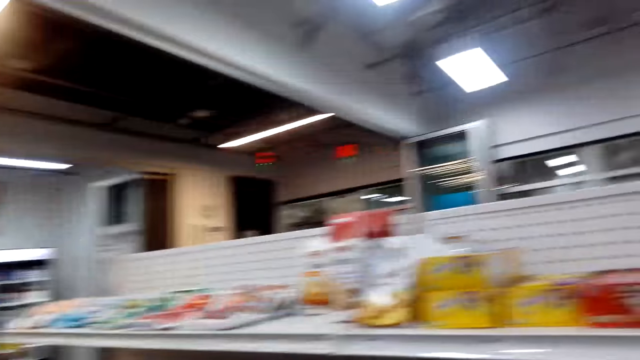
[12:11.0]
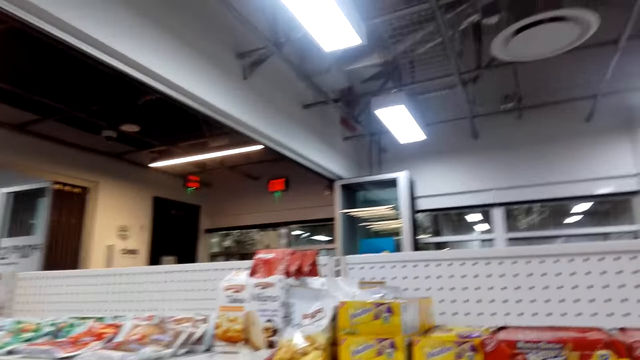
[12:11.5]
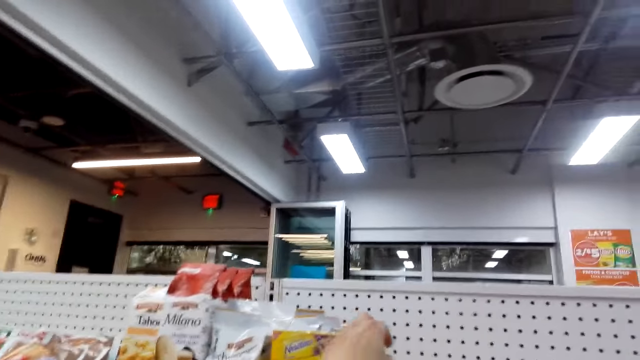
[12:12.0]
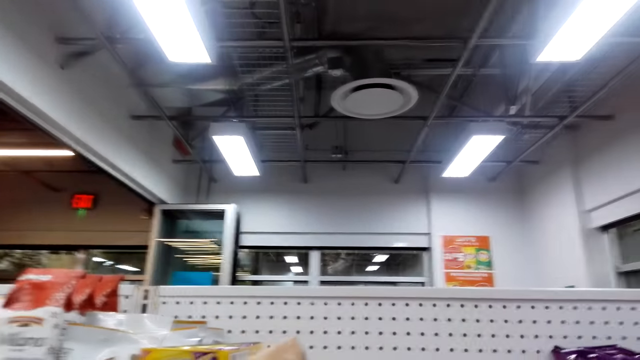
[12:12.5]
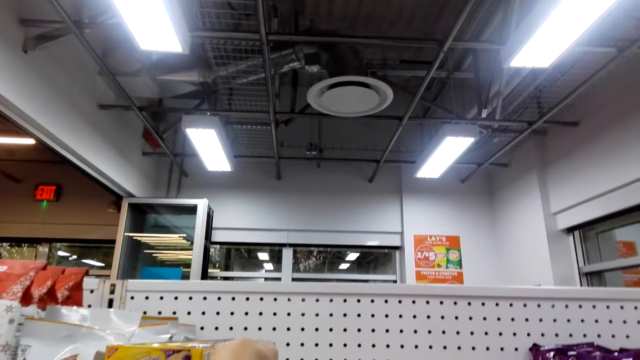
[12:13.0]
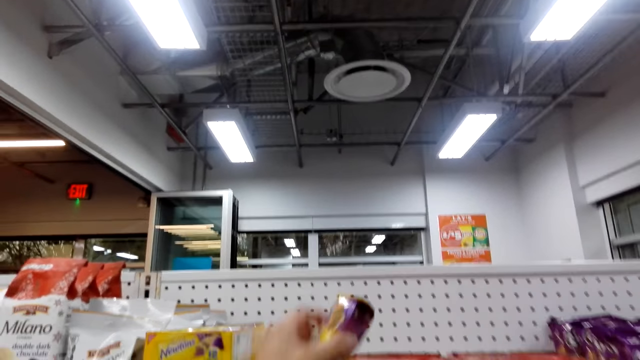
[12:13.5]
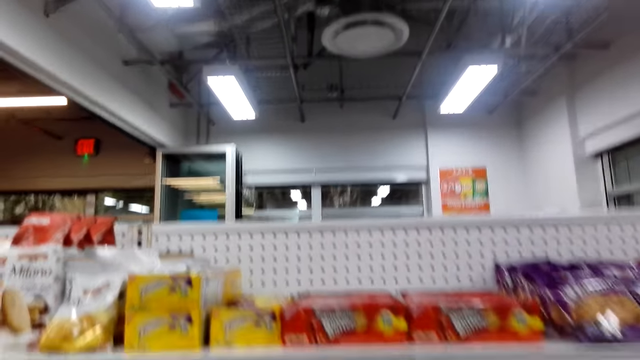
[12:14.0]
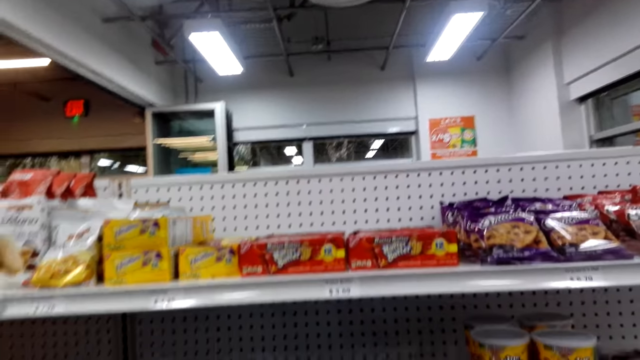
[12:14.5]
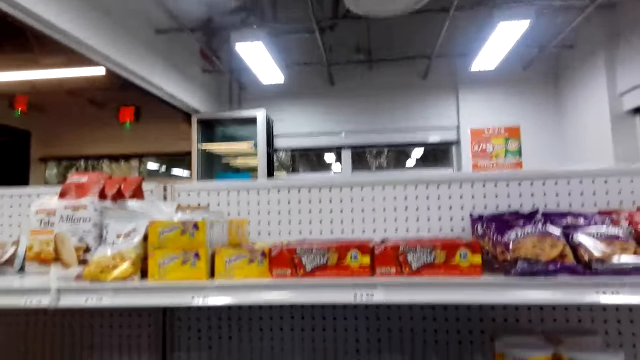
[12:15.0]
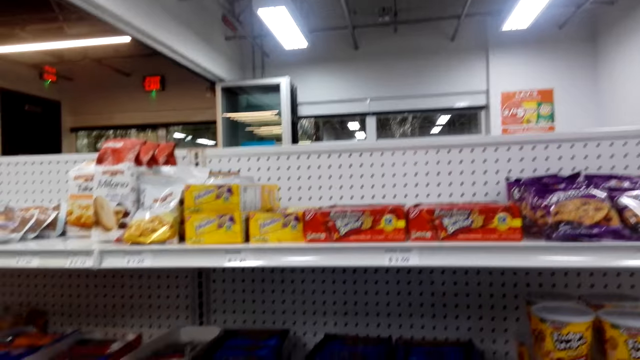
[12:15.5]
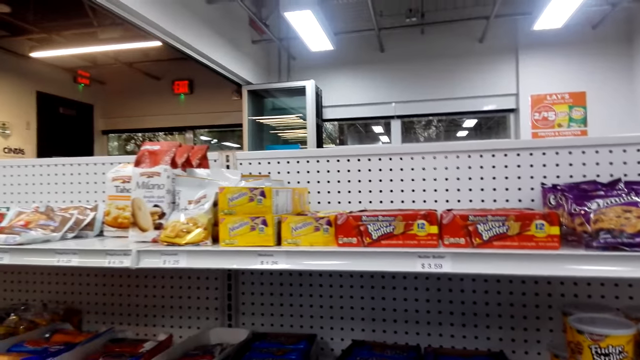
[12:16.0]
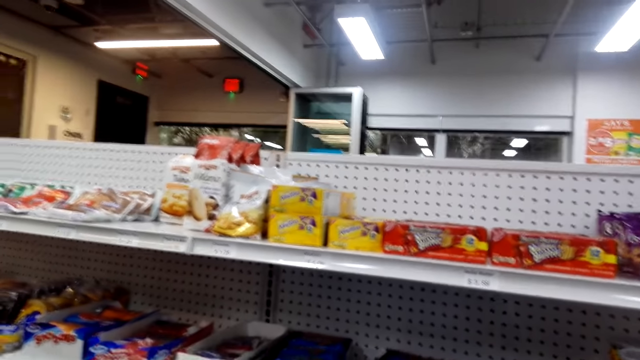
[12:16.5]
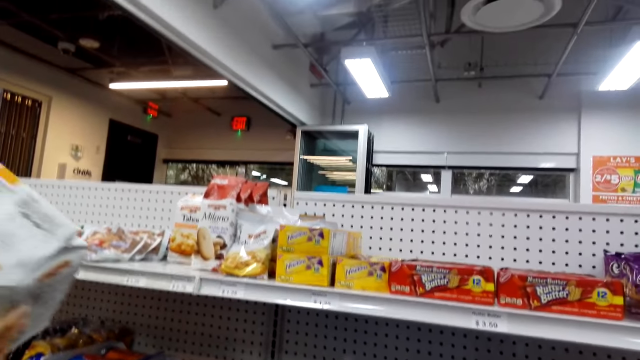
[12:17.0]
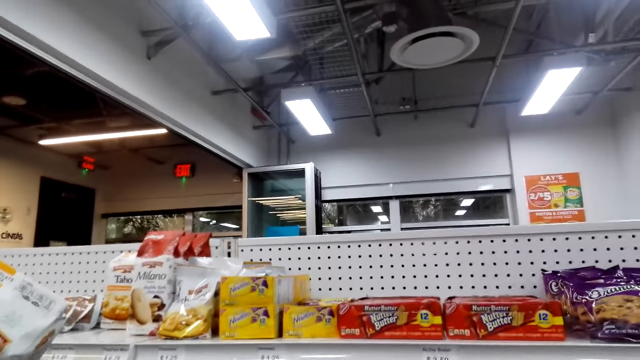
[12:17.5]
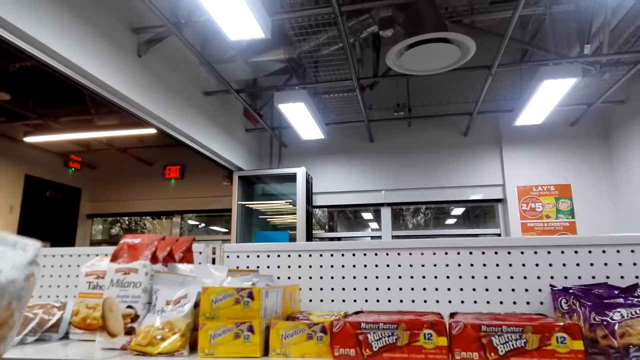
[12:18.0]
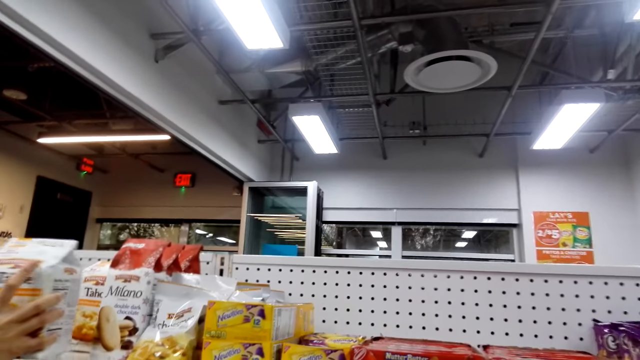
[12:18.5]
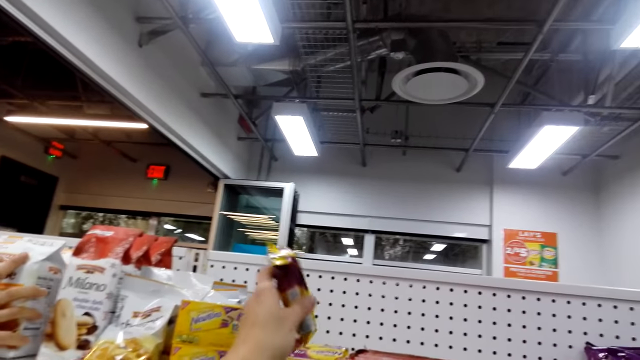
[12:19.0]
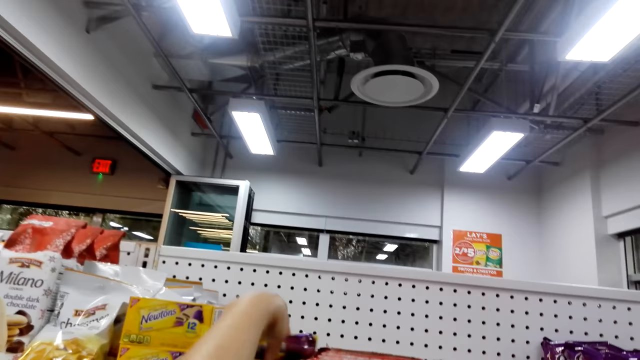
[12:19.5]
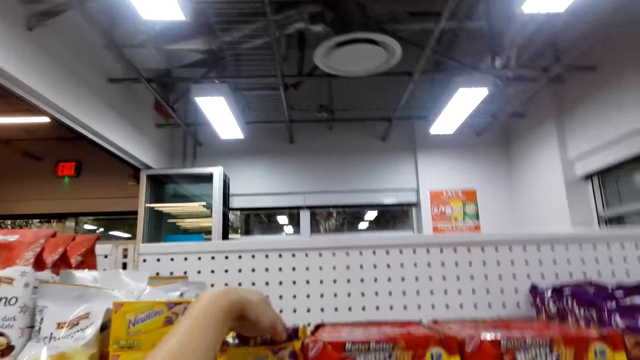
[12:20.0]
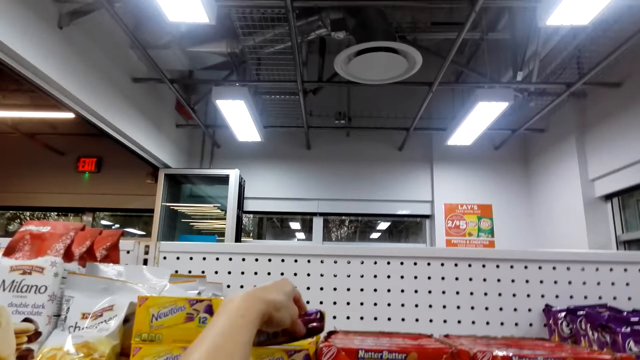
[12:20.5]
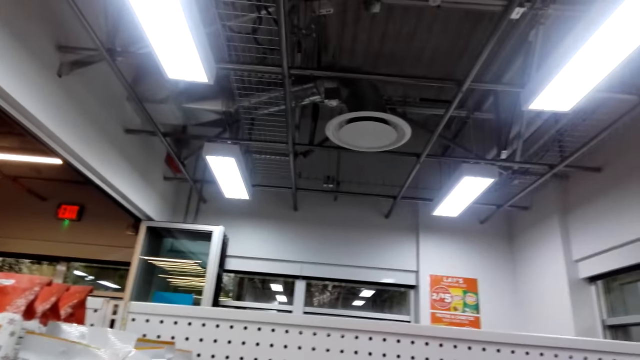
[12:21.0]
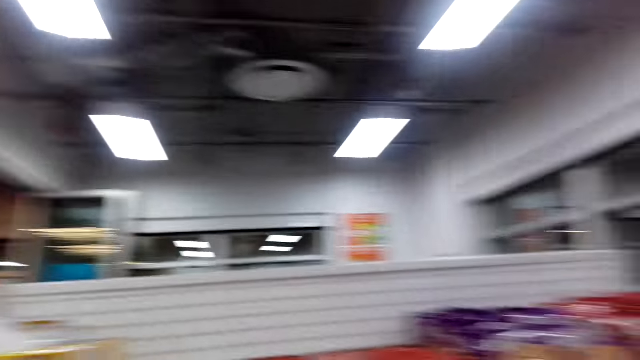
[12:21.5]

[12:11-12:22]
The camera wearer picks up a packet of chocolate. The lady picks something. The lady puts a packet of chocolate on the shelf. The camera wearer puts the packet of chocolate on the shelf.

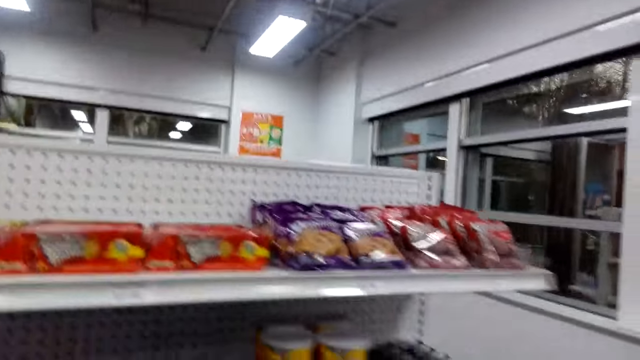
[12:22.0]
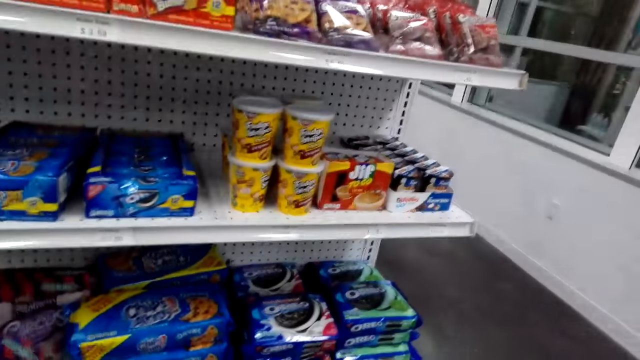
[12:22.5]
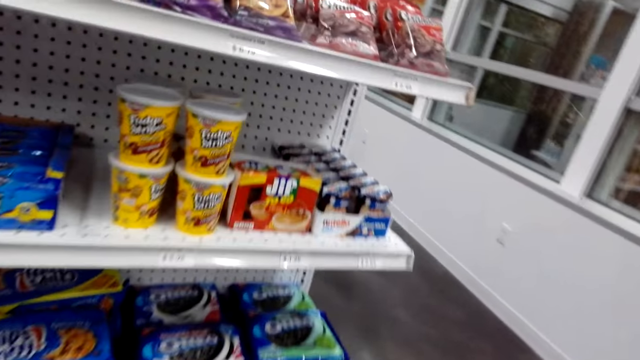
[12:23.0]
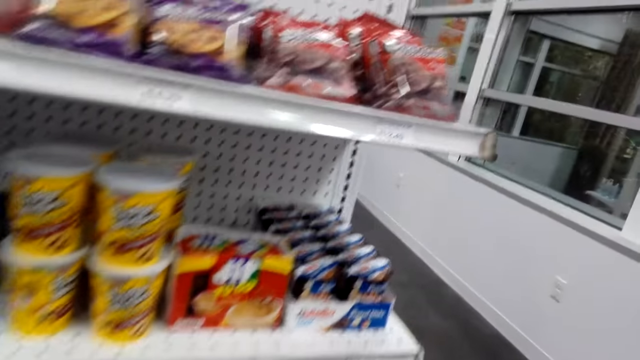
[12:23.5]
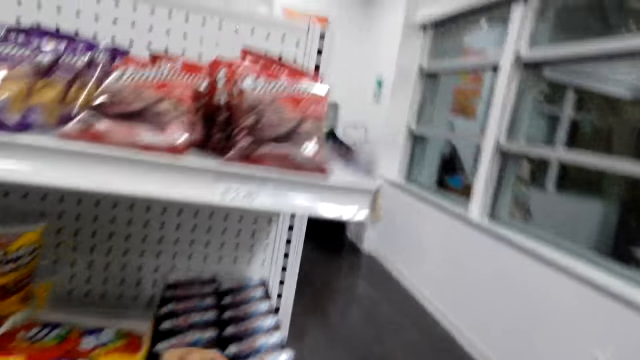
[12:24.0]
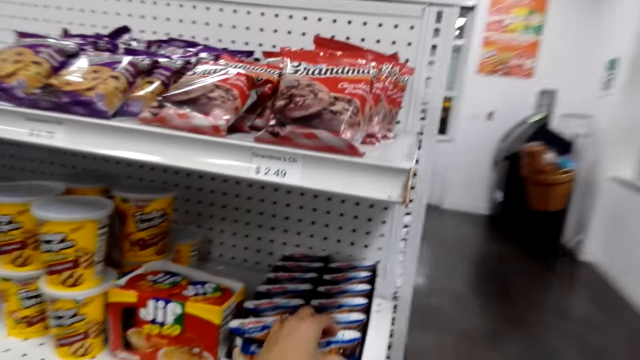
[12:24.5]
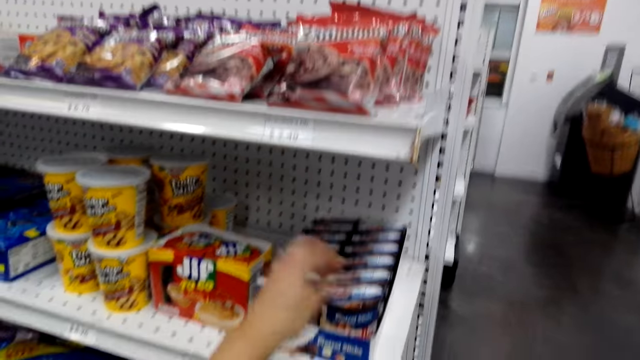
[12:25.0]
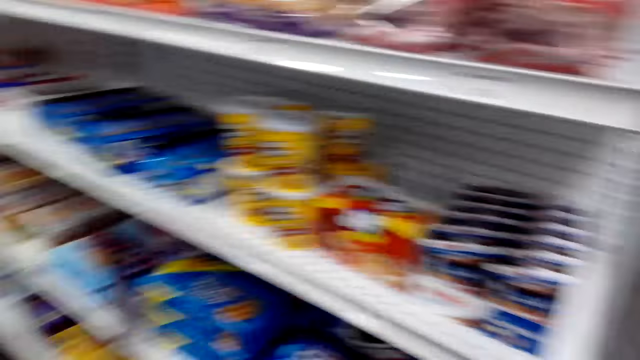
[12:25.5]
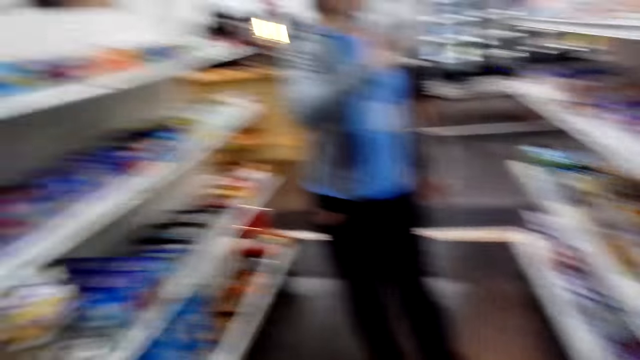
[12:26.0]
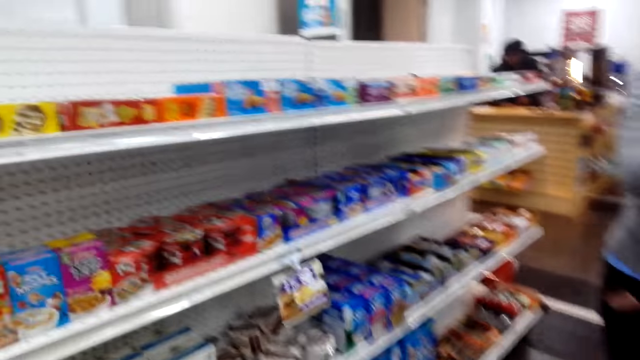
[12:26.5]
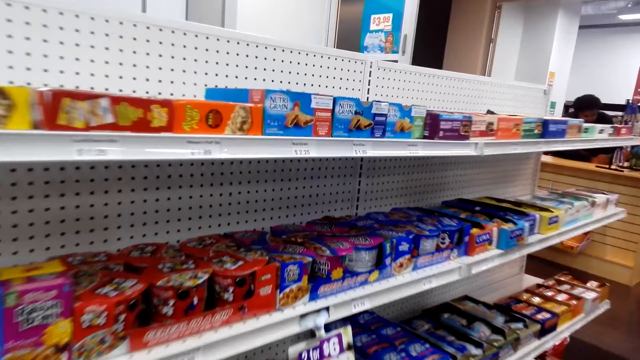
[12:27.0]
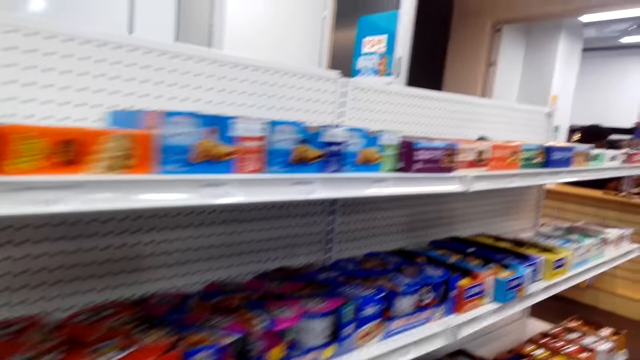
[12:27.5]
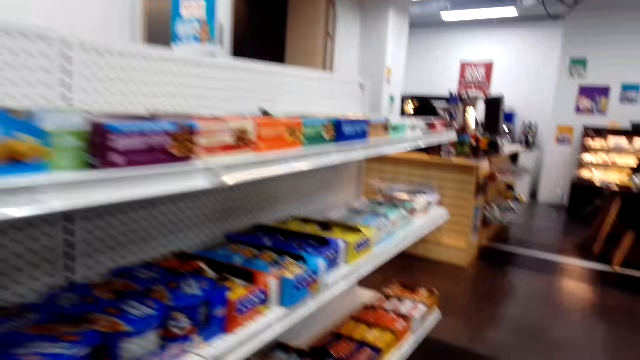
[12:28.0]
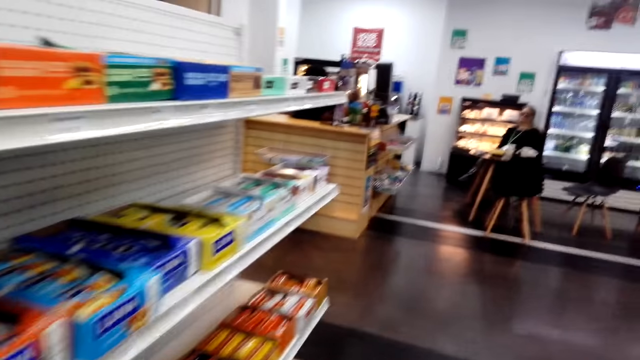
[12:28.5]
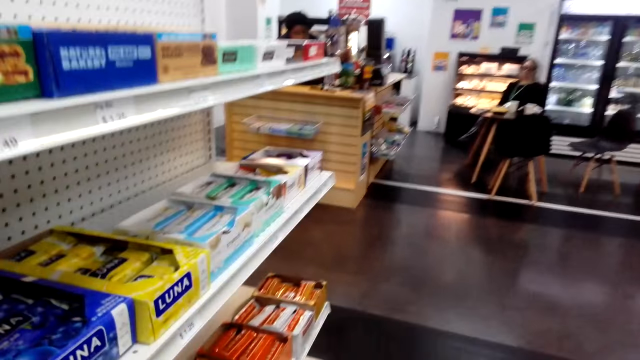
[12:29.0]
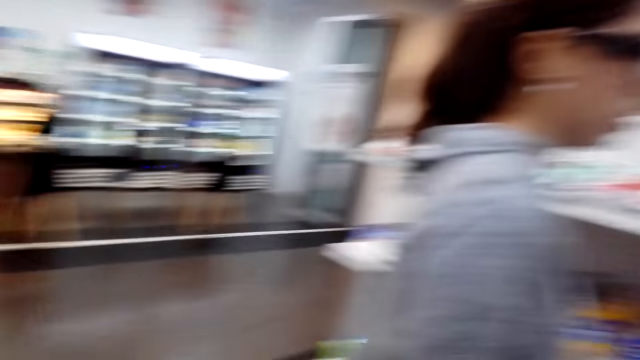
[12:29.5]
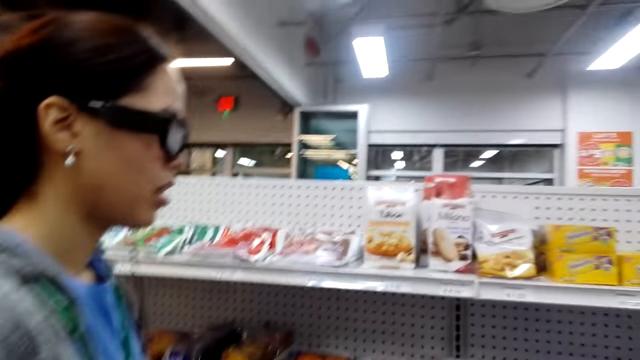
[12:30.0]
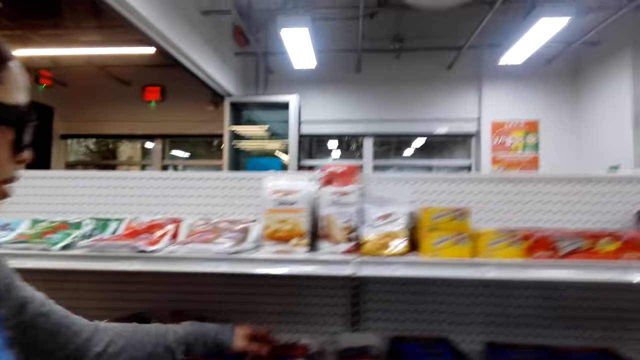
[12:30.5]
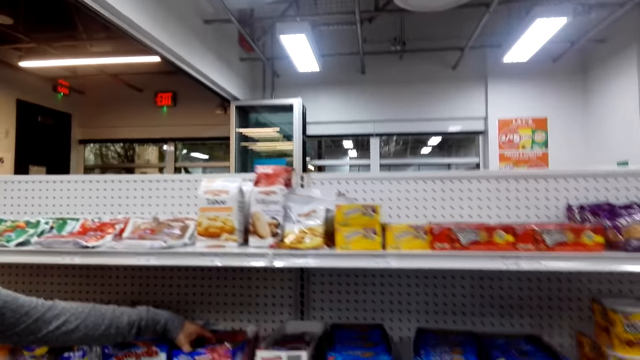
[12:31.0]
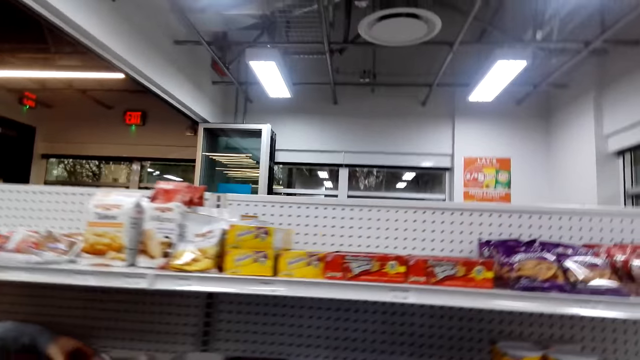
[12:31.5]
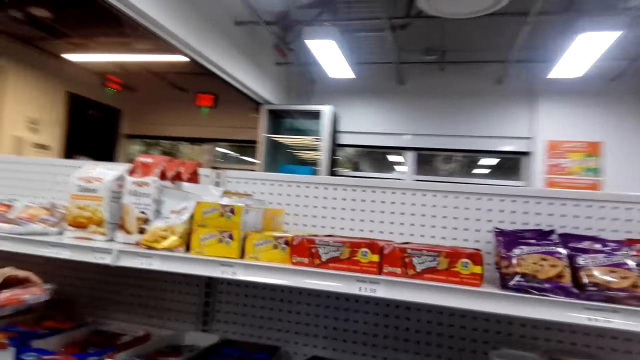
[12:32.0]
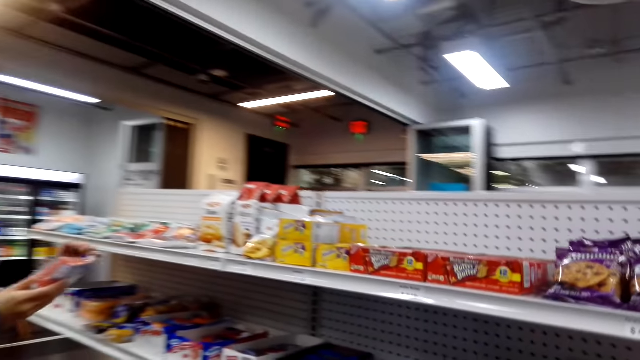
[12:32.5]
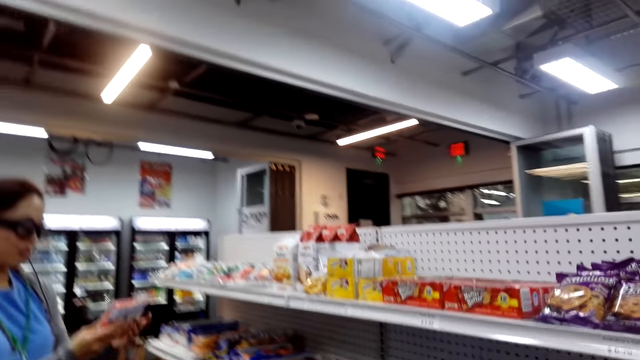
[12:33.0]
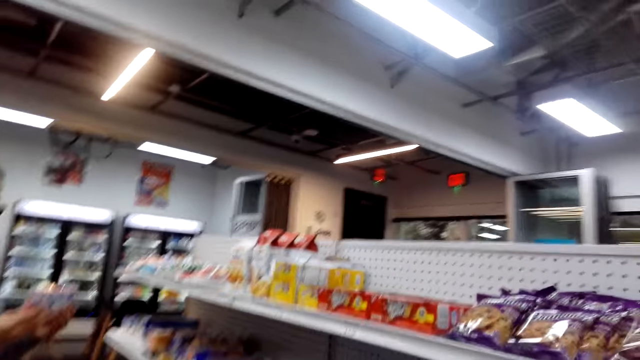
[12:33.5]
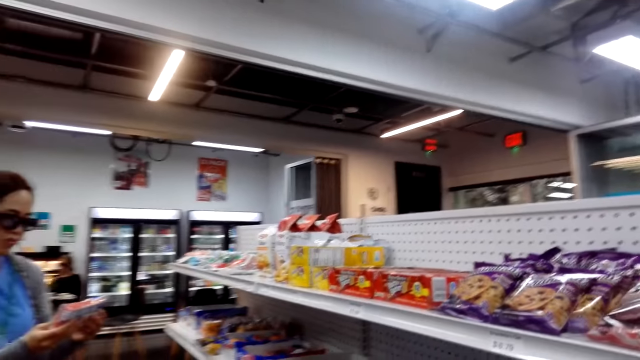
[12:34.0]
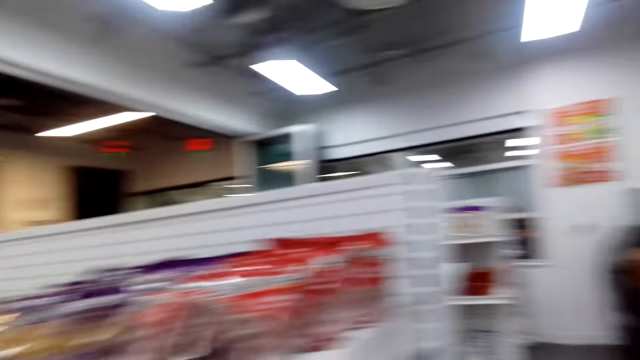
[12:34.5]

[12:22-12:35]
The camera wearer moves around. They touch some chocolate. They move around. The lady picks up a packet of sausages. The lady looks at the packet of sausages.
